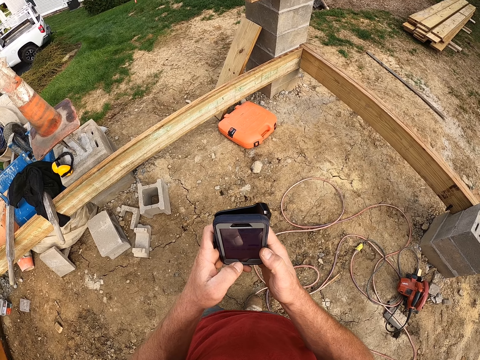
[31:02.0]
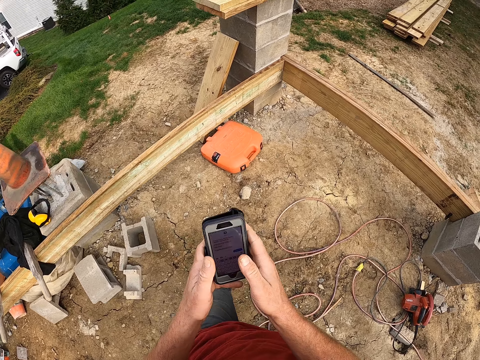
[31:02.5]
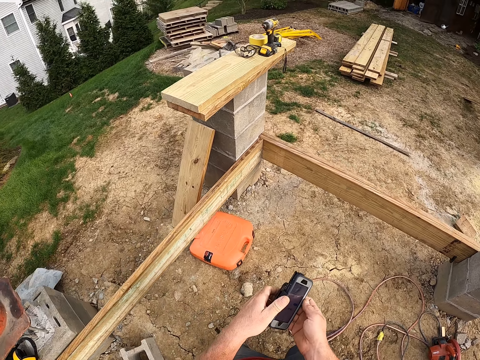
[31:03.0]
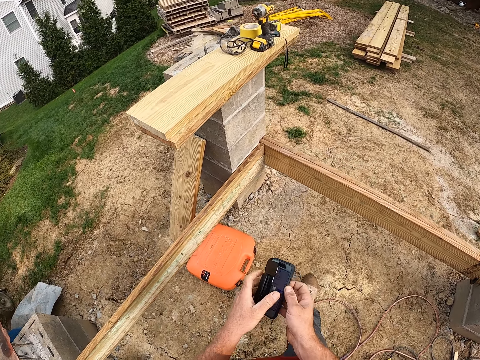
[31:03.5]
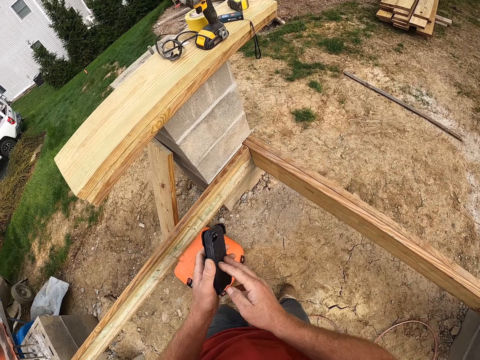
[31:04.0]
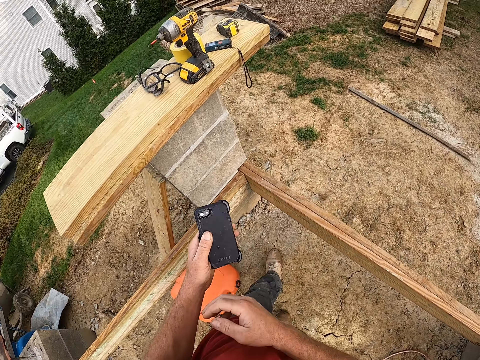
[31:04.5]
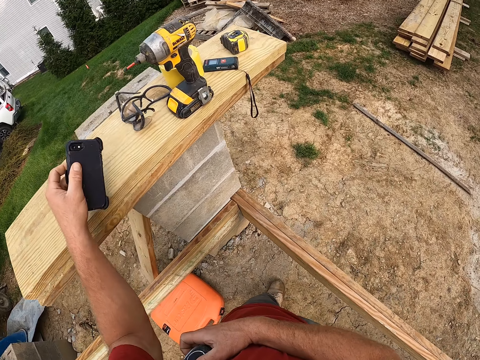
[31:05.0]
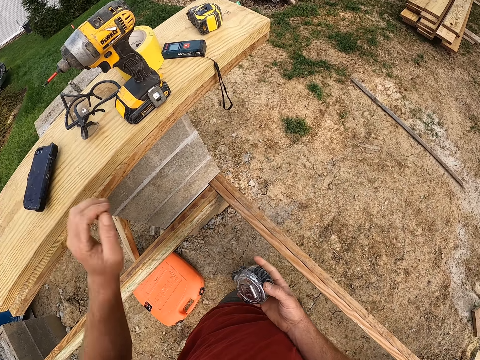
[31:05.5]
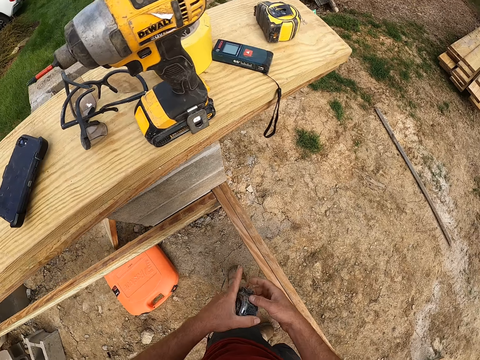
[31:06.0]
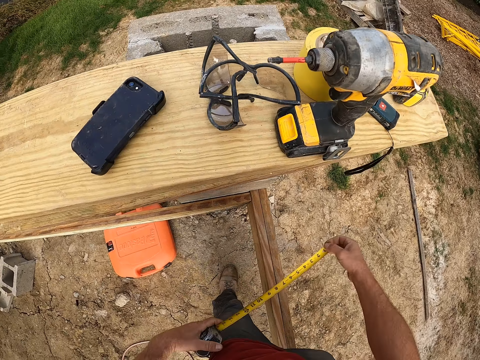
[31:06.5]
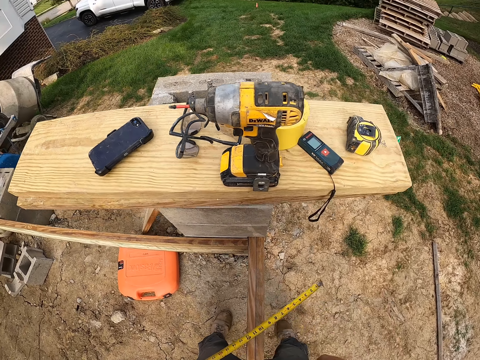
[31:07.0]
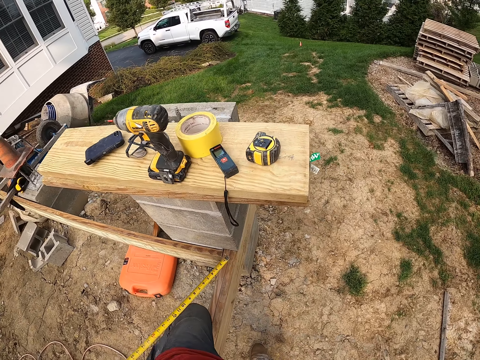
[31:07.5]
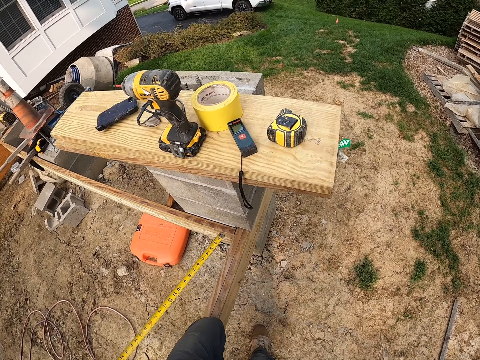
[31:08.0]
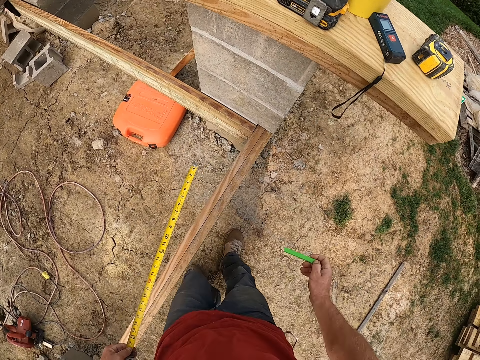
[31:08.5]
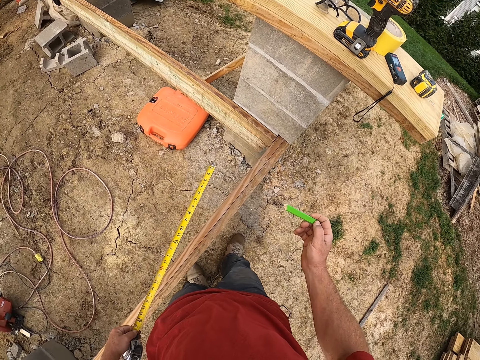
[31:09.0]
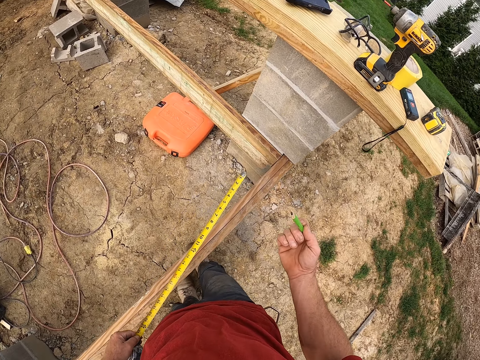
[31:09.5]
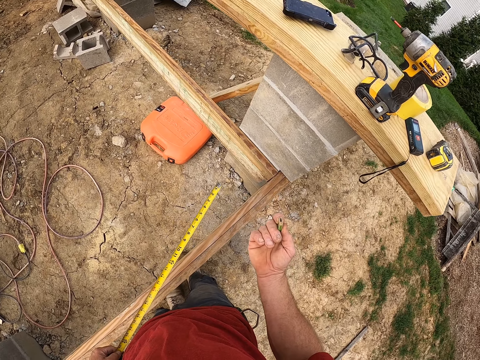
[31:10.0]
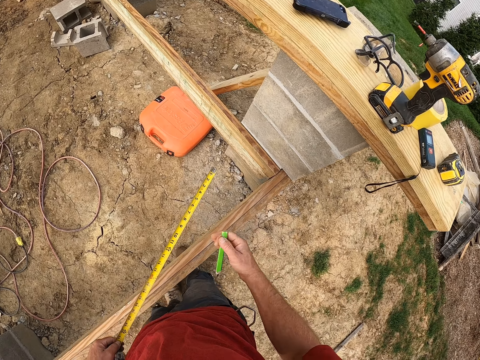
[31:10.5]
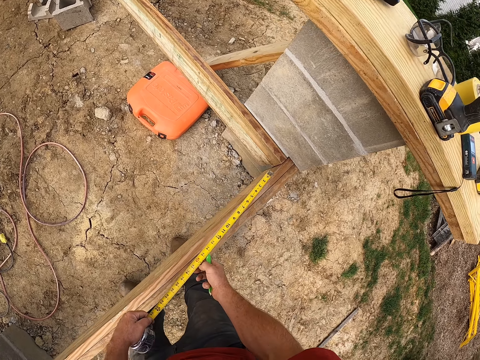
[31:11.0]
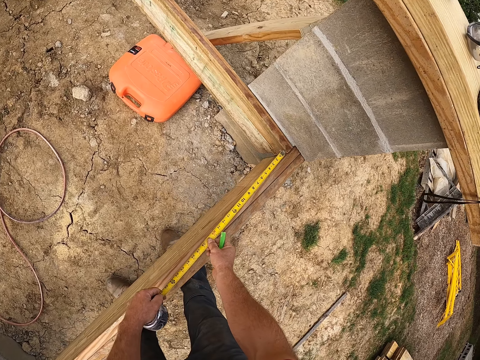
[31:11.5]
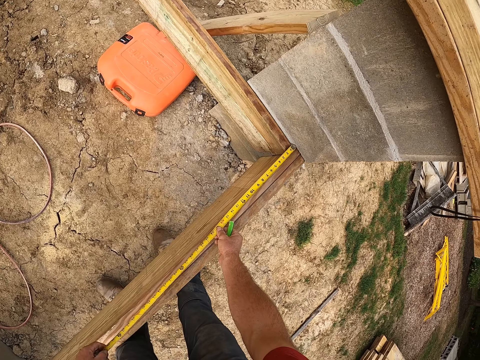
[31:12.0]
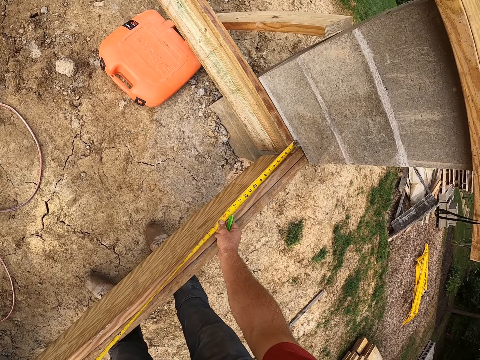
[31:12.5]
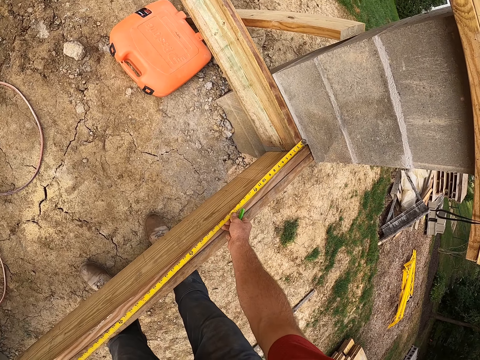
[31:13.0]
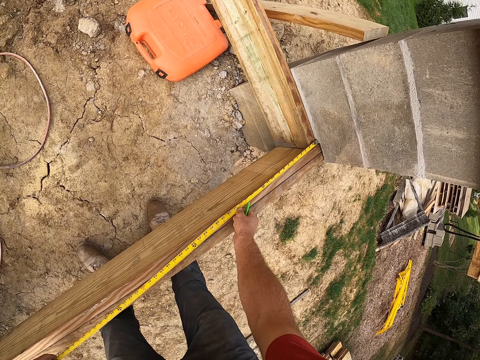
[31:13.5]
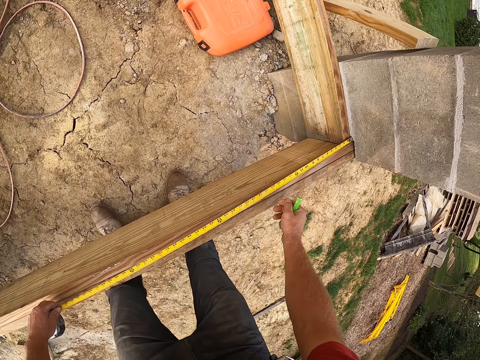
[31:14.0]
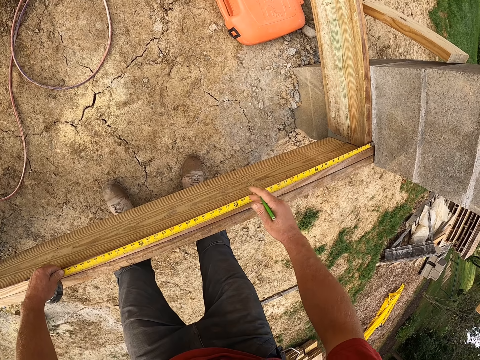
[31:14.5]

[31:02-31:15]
The camera wearer closes a phone case. He drops the phone on the wooden plank. He pulls a tape from a tape measure or measuring tape. He takes out the pencil from his pocket. He measures the wooden plank with the measuring tape. He puts the tape measure on the wood and pulls the tape measure.

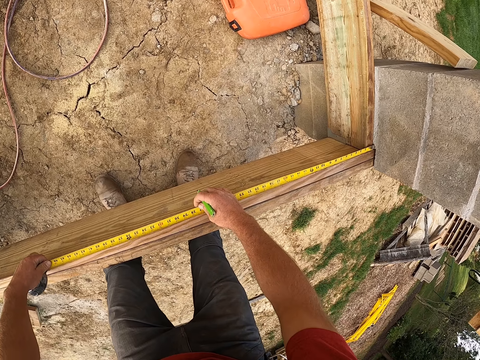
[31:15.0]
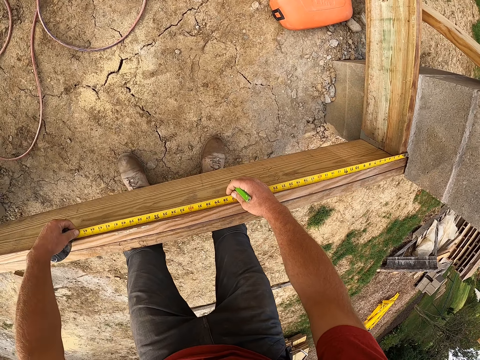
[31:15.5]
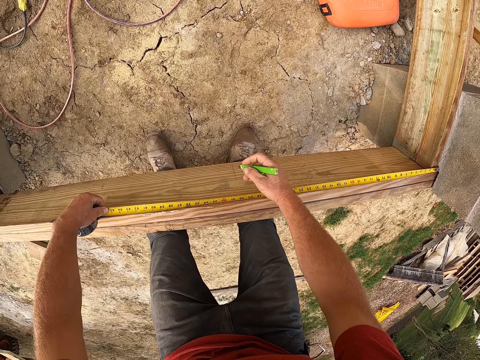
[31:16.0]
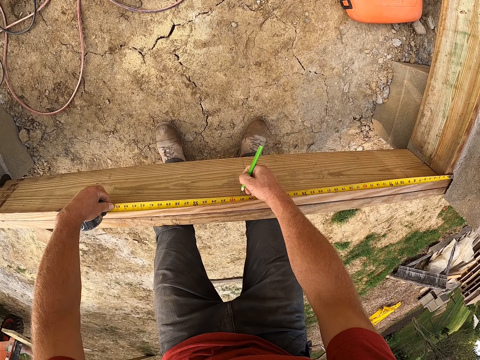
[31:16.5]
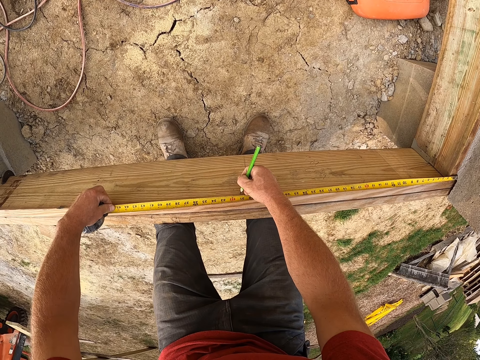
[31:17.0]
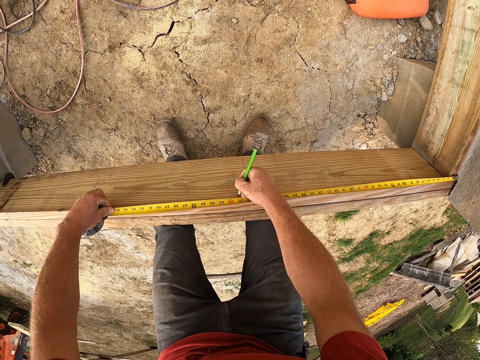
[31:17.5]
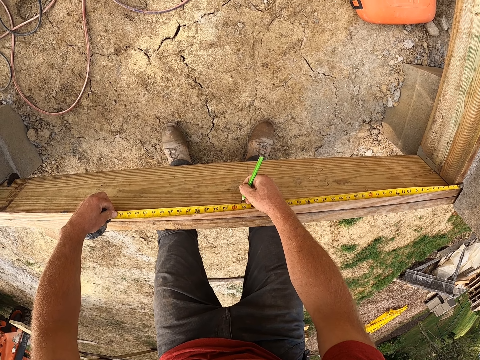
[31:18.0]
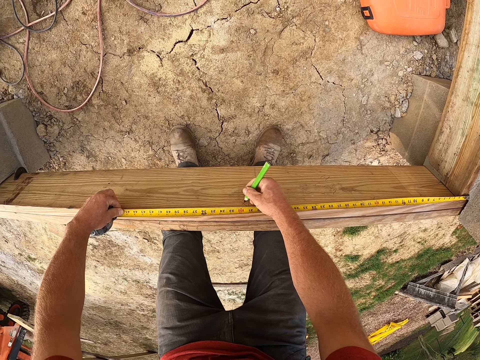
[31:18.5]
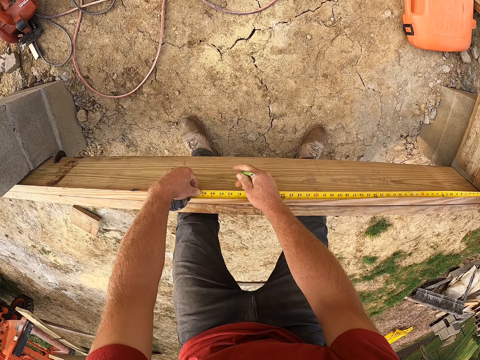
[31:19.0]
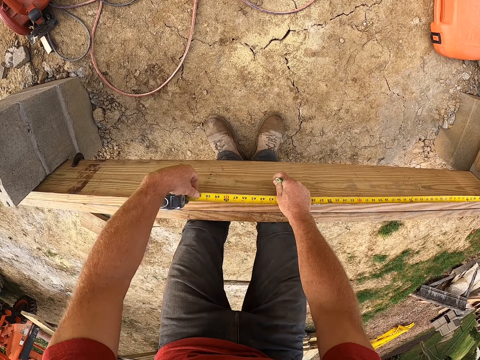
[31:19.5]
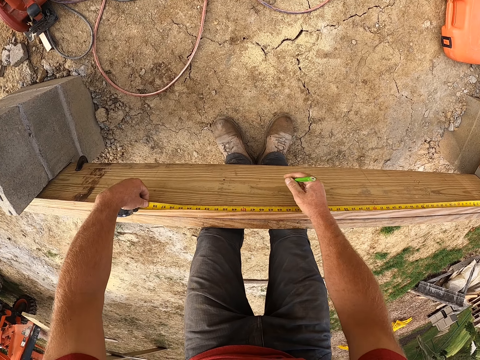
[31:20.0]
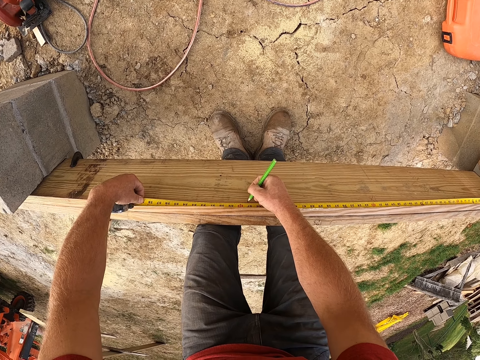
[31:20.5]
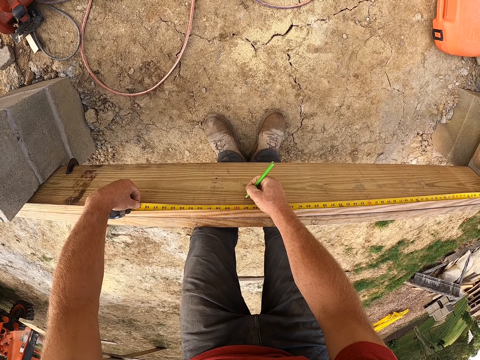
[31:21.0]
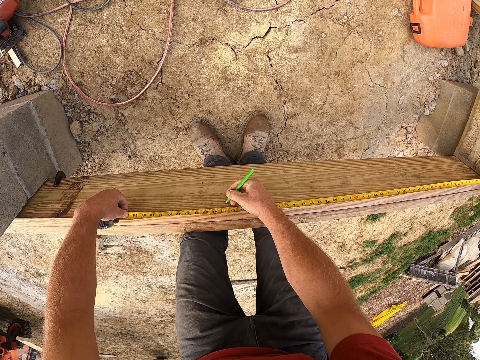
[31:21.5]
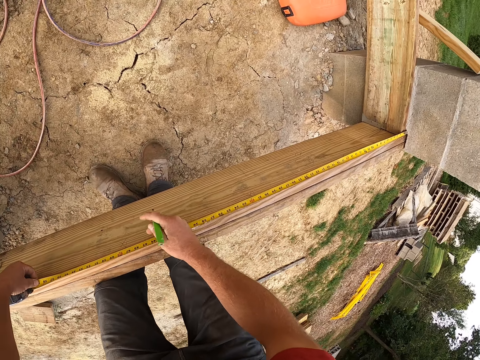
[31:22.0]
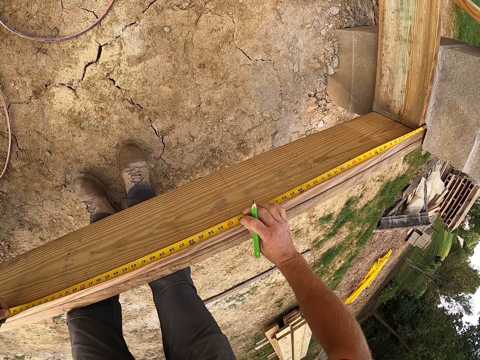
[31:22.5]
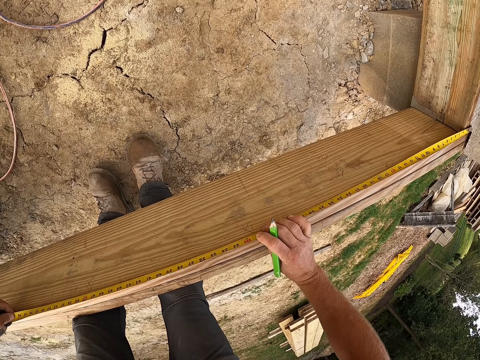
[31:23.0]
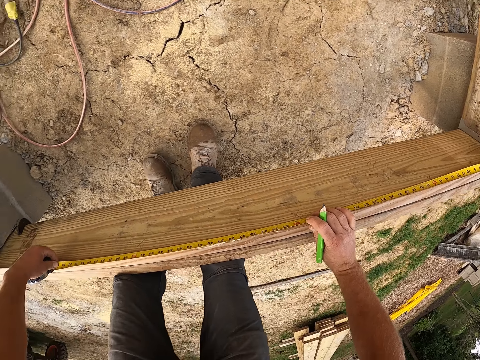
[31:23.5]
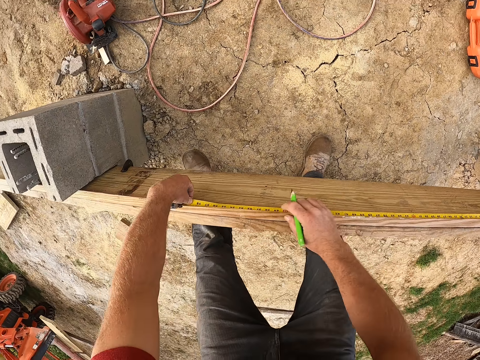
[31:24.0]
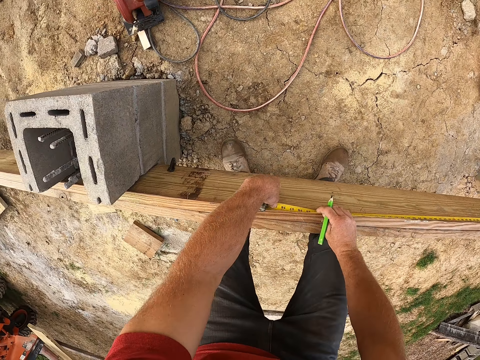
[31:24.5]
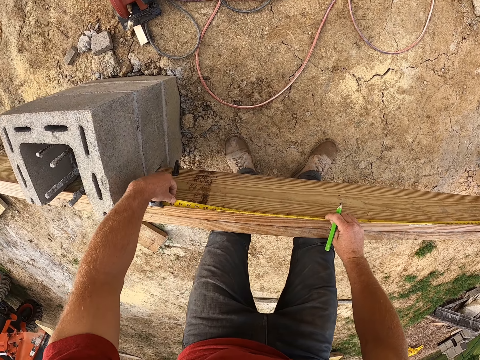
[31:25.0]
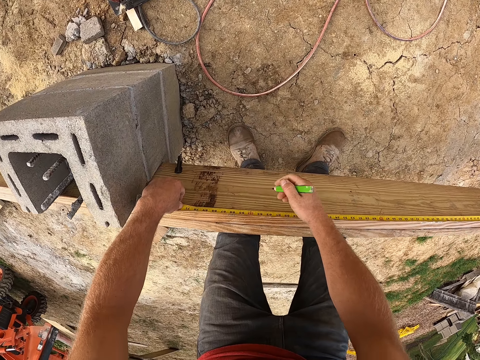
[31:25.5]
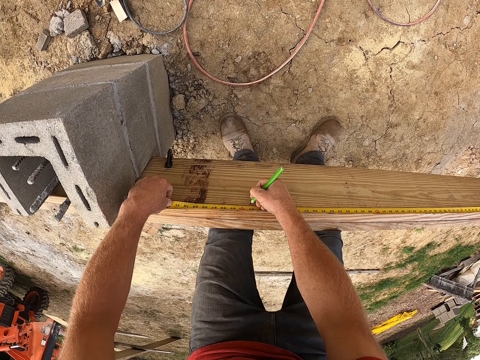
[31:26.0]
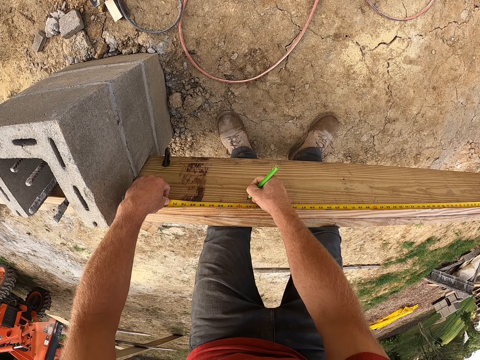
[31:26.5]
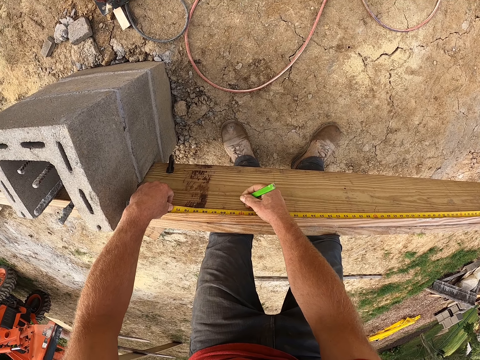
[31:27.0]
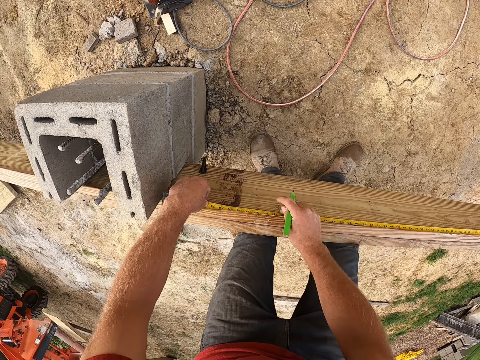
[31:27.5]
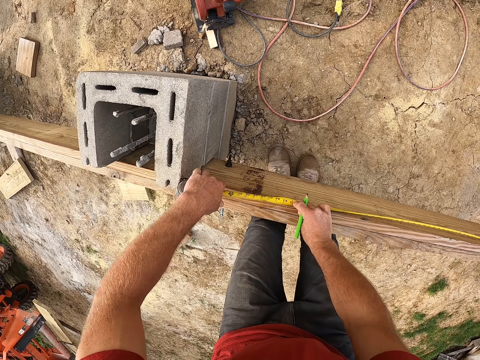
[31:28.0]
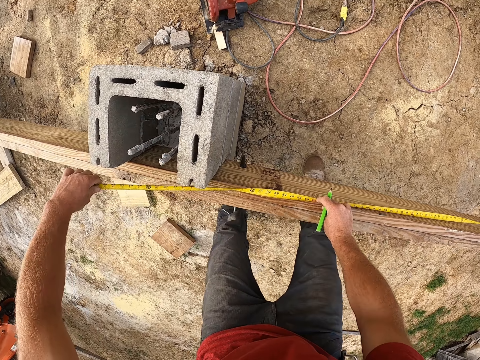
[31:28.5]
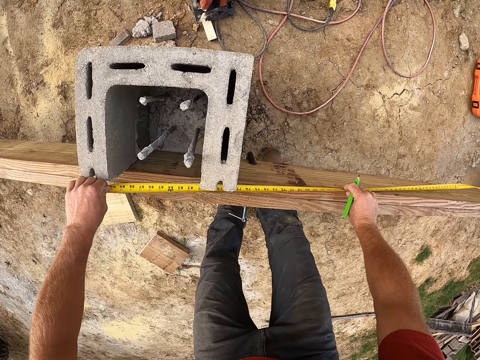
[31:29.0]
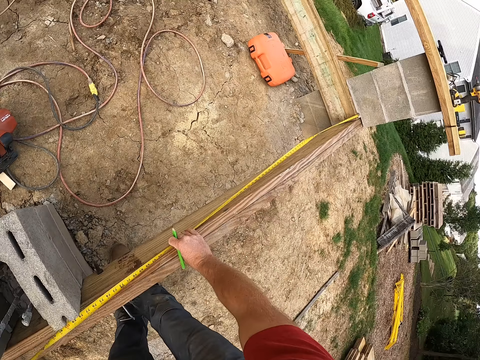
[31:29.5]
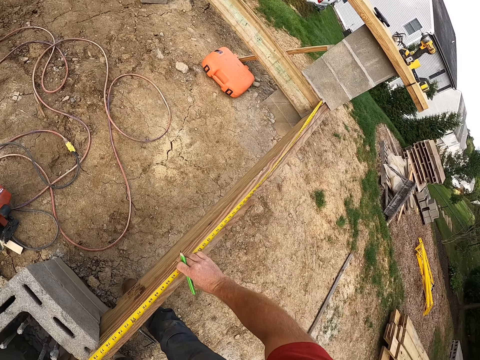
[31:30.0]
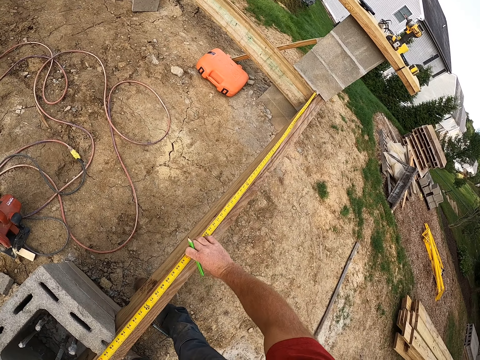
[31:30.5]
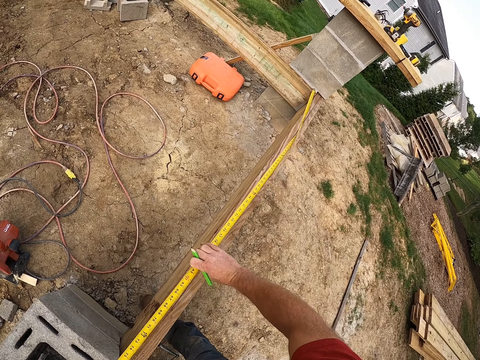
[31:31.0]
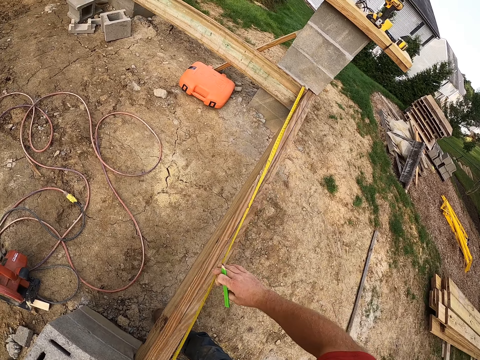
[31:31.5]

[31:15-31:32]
The camera wearer marks the wooden plank with the pencil. They mark the wood using the pencil again. They pull the tape measure. They mark the wooden plank with the pencil. They mark the wood using the pencil again. They pull the tape measure. They mark the wooden plank with the pencil. They pull the tape measure.
